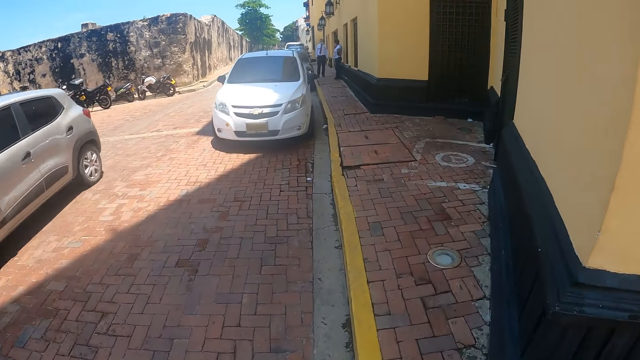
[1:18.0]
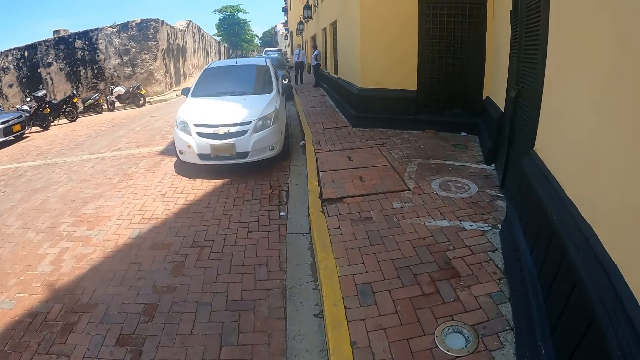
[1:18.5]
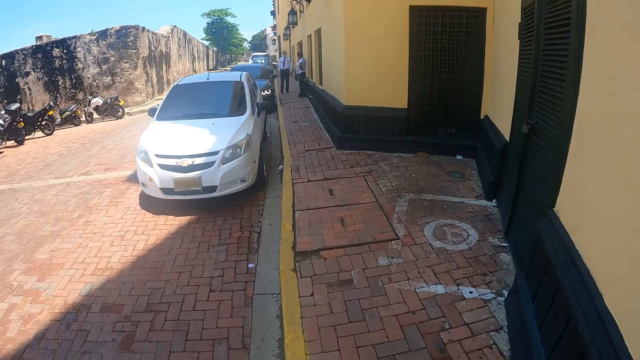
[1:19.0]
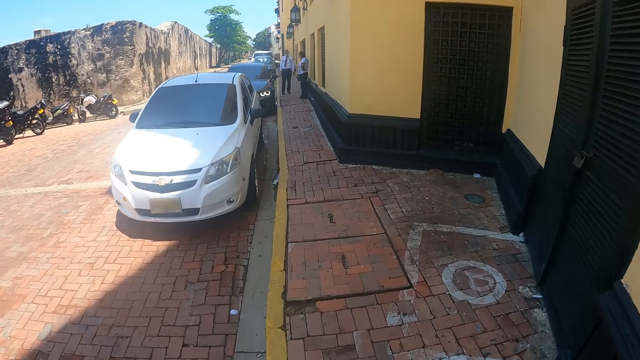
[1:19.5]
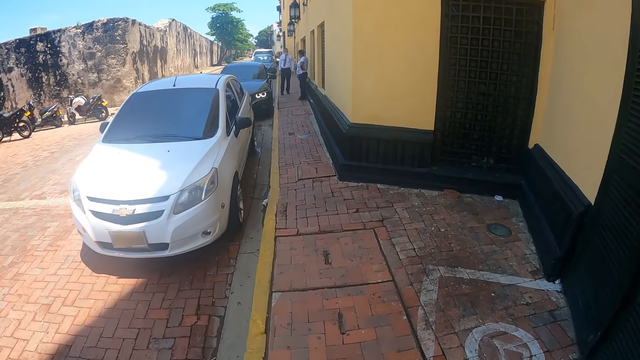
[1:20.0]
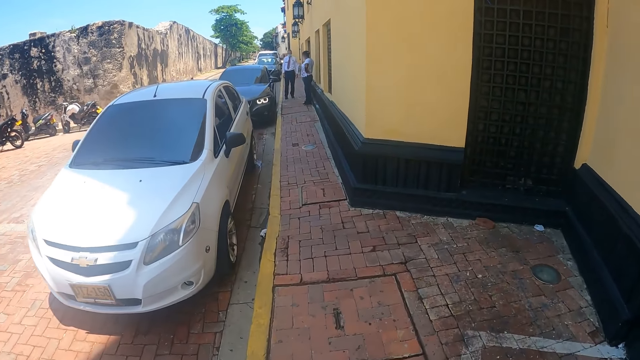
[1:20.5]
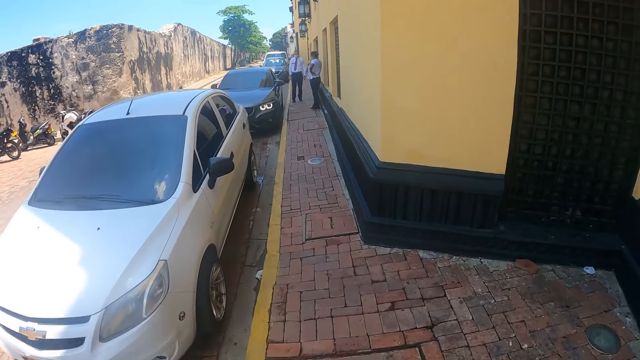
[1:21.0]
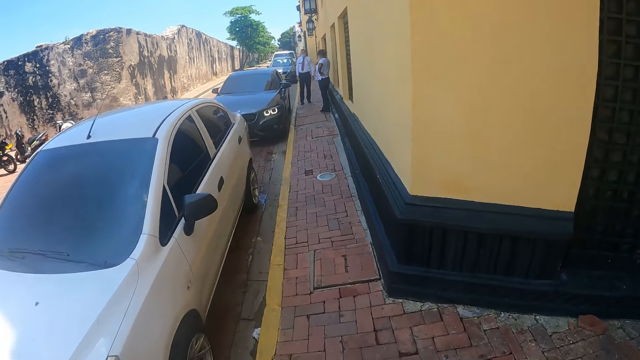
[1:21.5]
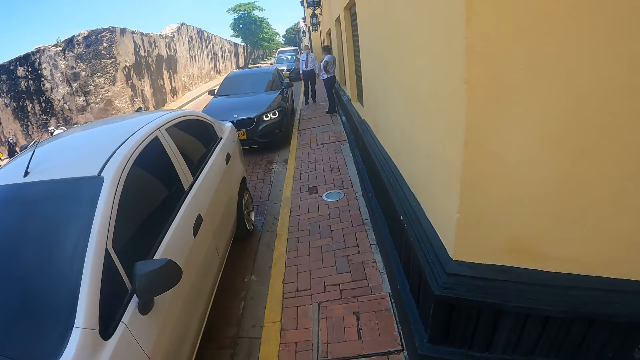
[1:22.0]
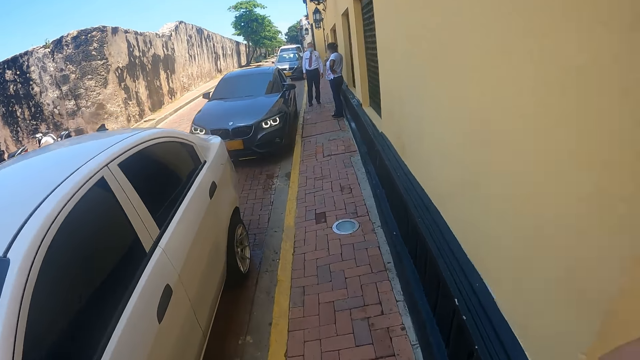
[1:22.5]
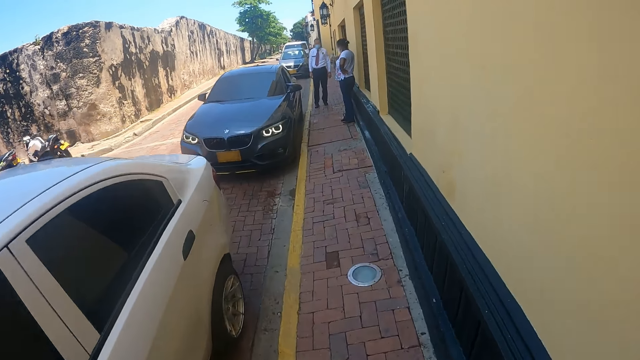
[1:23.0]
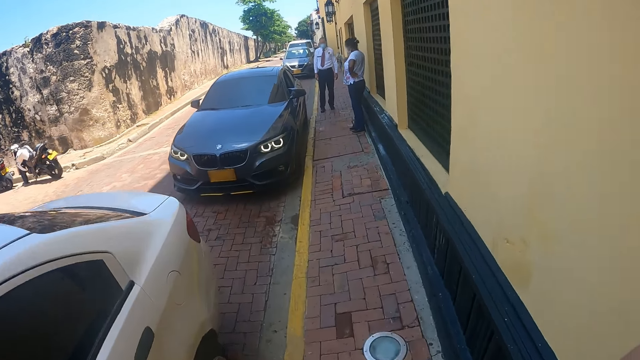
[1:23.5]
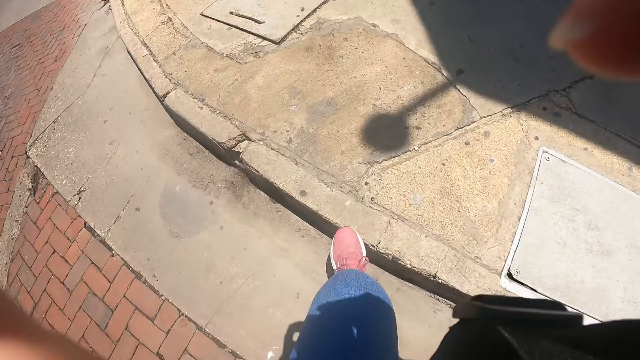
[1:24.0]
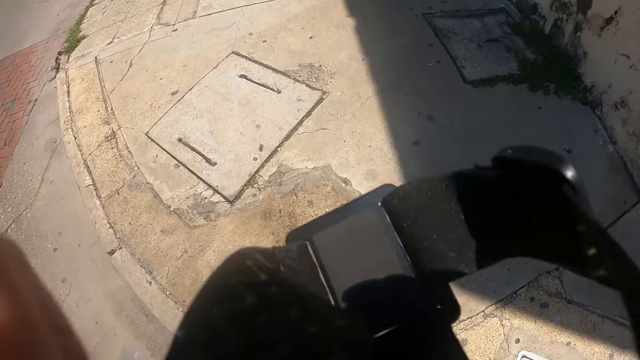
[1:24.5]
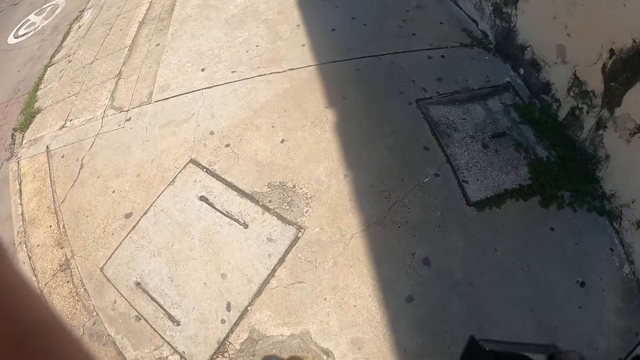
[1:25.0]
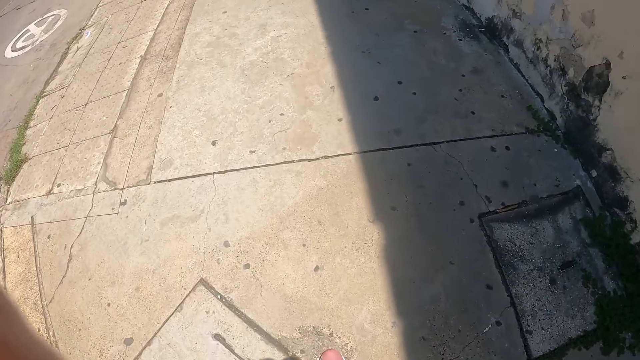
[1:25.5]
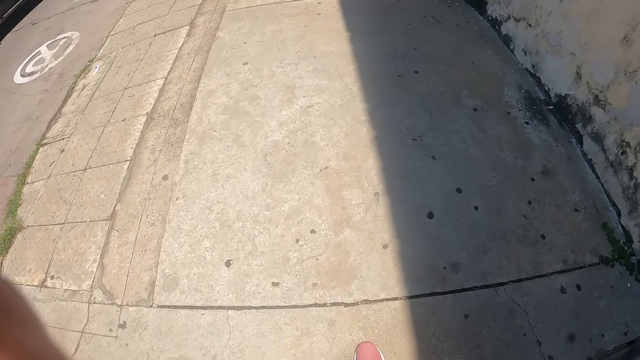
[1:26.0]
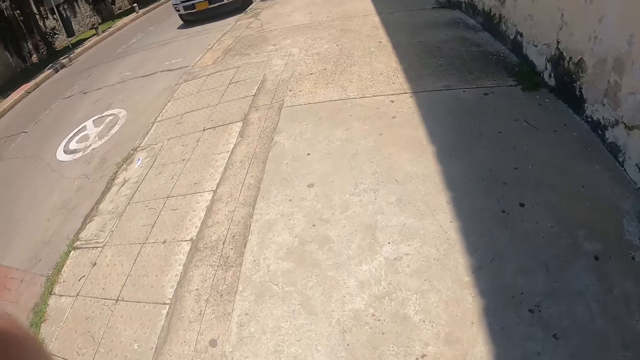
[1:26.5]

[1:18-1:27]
A person and another person stand on the sidewalk. The camera wearer walks on the sidewalk. They adjust the camera. They look around.

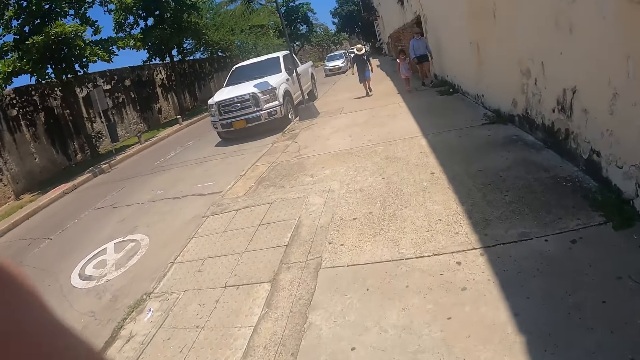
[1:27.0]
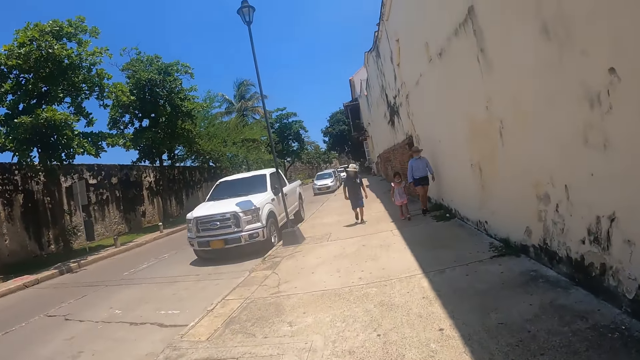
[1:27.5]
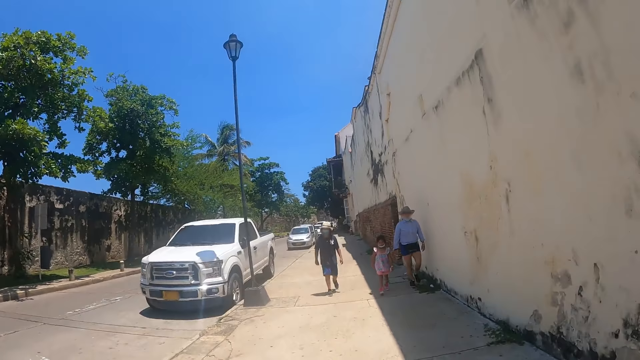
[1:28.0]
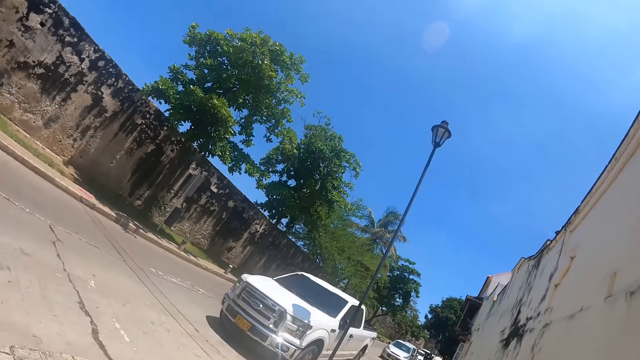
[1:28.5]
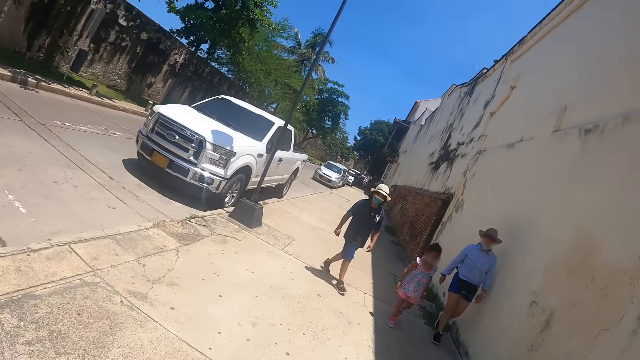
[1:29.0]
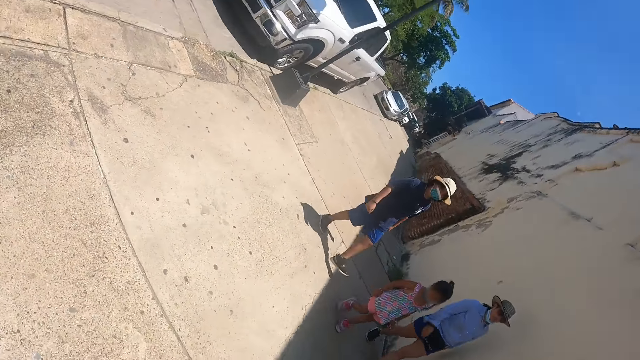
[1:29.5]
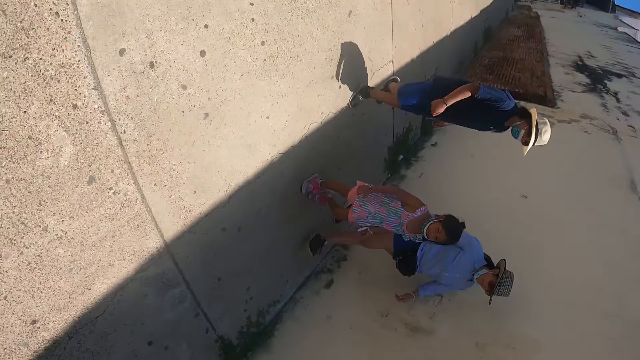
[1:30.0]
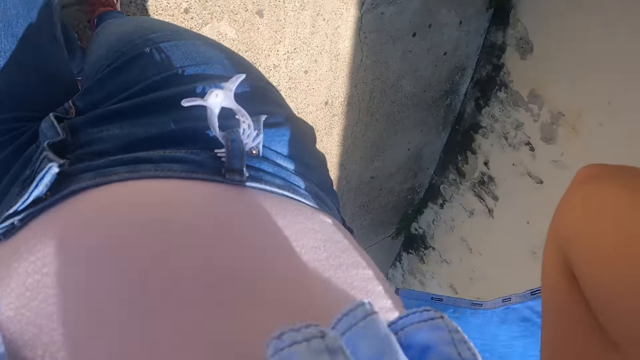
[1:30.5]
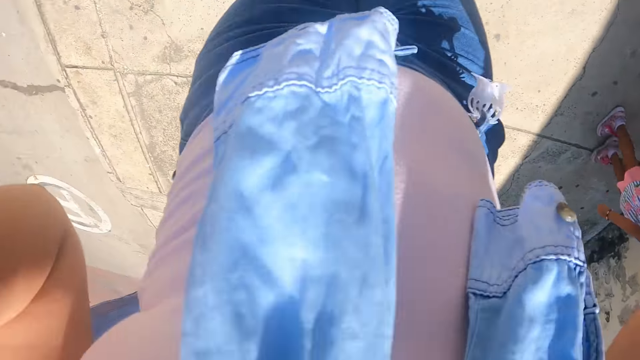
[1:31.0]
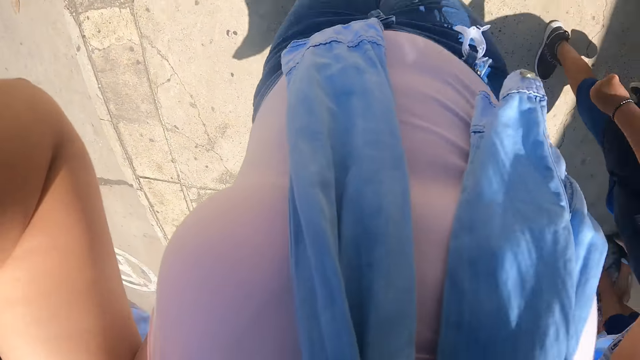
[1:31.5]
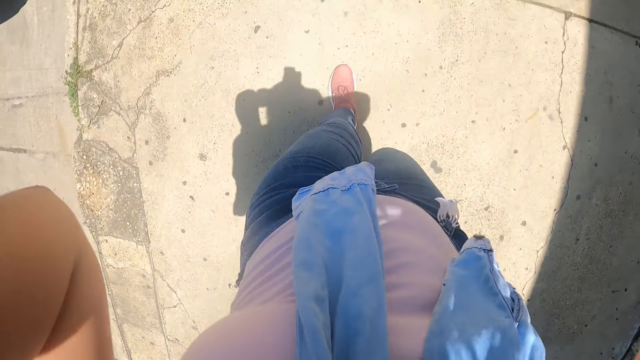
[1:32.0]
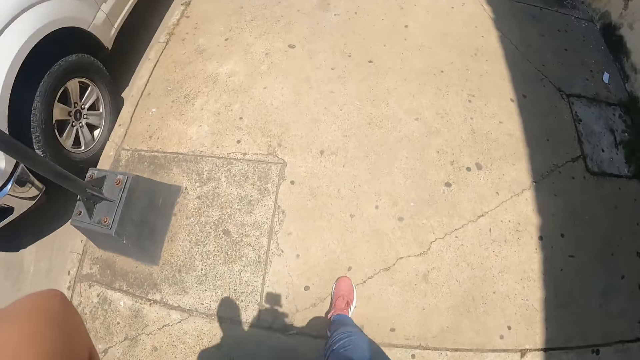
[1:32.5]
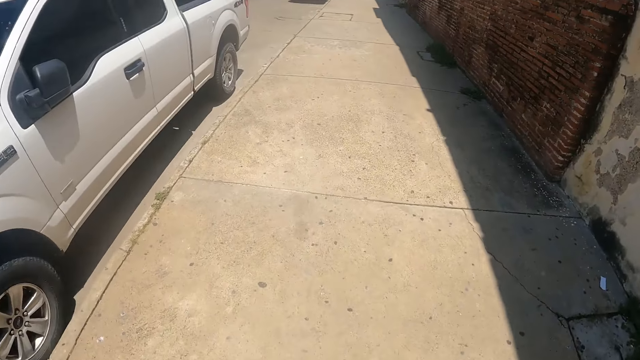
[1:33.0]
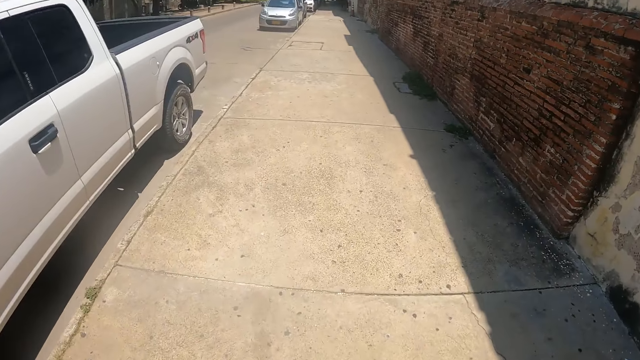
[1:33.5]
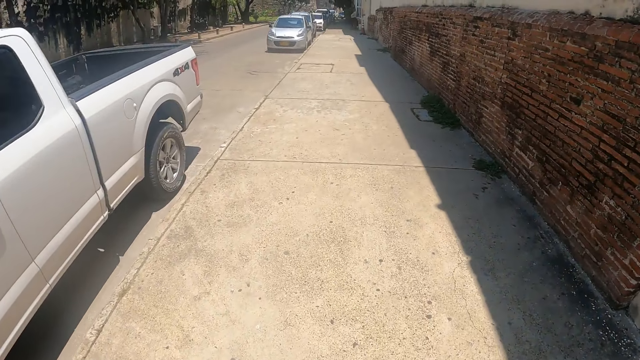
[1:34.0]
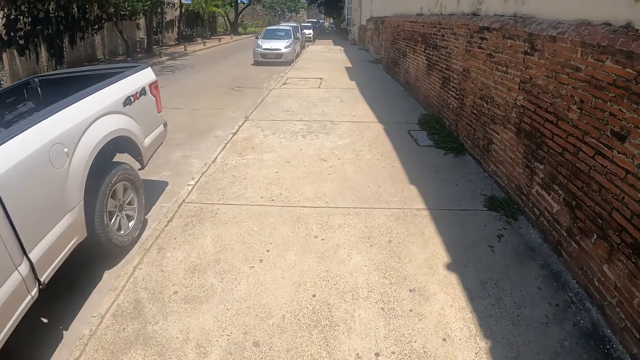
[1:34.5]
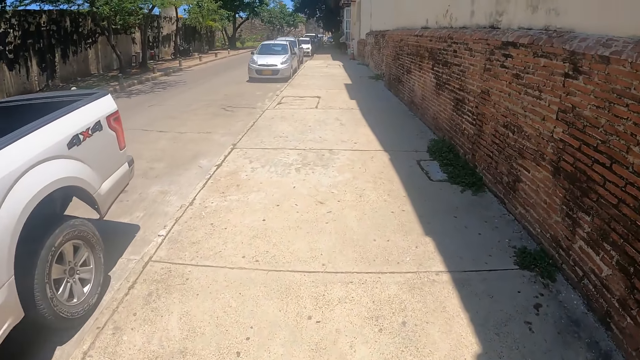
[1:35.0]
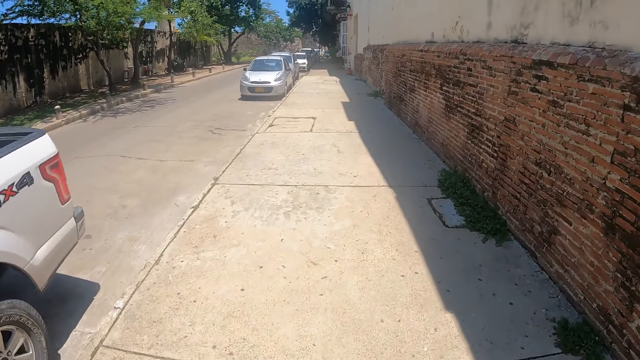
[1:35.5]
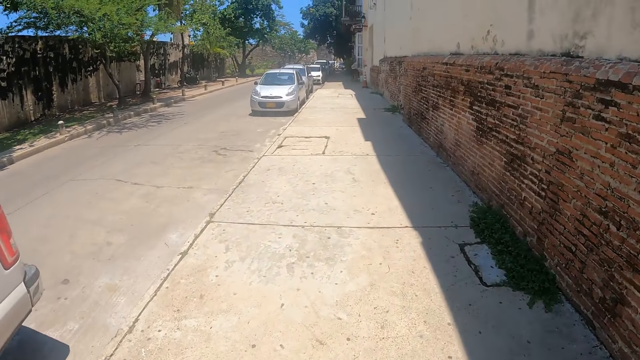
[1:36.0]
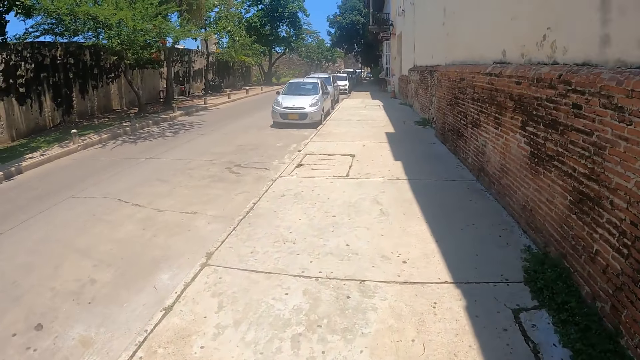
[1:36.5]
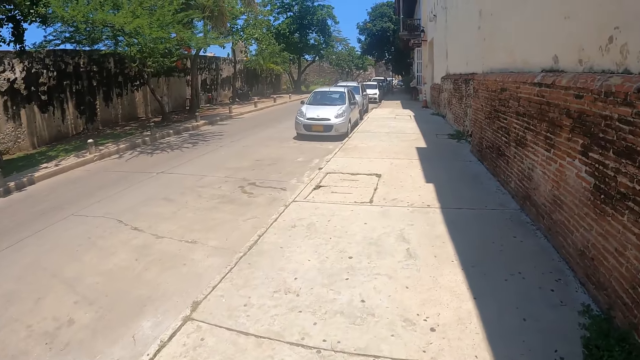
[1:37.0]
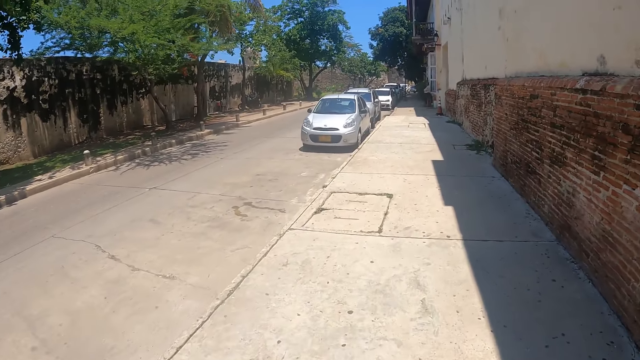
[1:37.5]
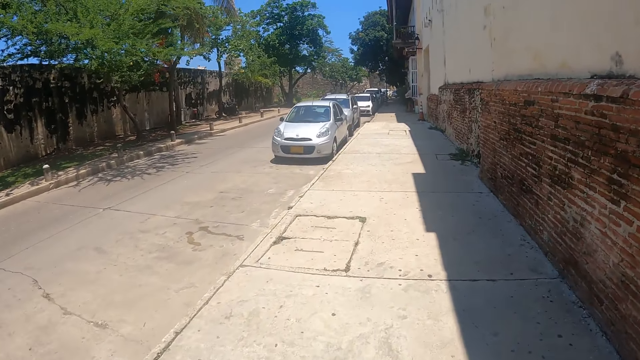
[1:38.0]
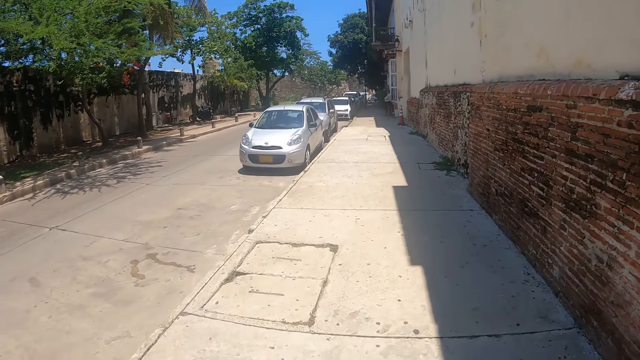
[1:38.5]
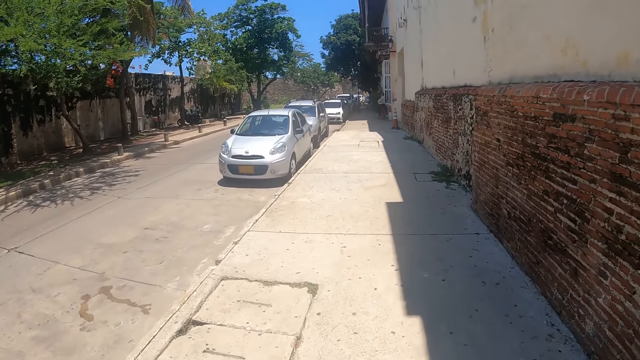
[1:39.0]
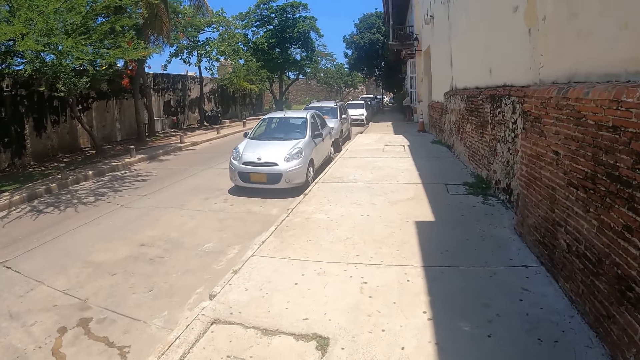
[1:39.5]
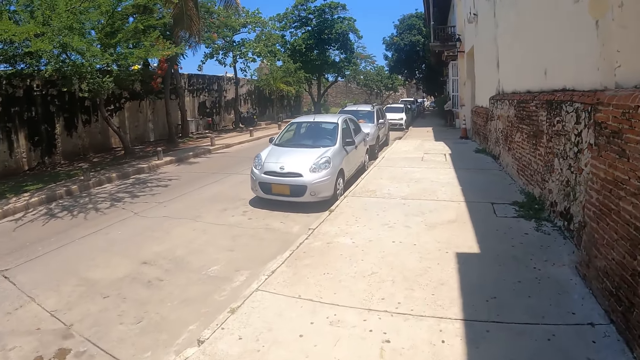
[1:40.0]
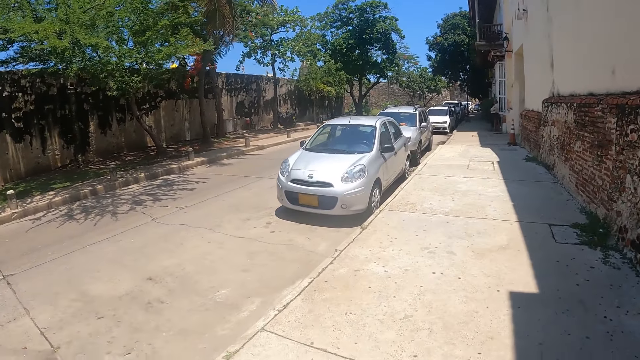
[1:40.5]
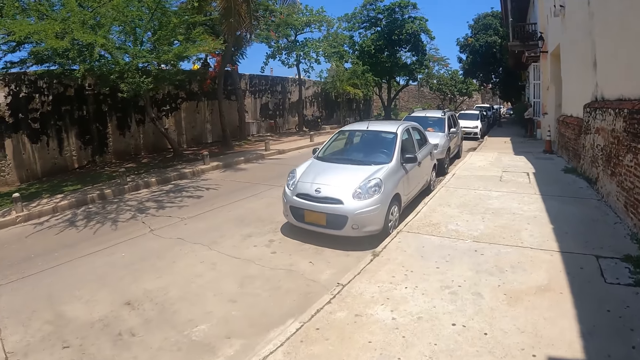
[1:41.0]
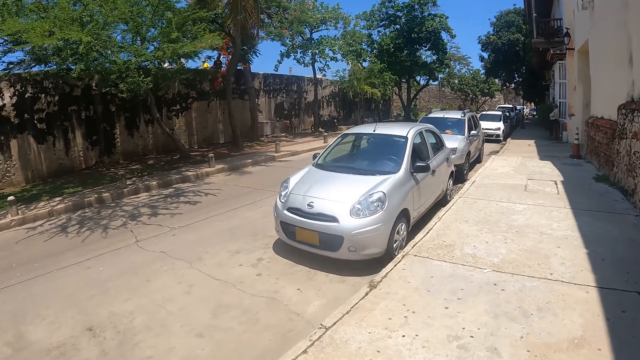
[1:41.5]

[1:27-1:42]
A person, a second person and a third person walk on the sidewalk. The camera wearer walks on the sidewalk and looks around. They walk on the sidewalk and adjust the camera.
